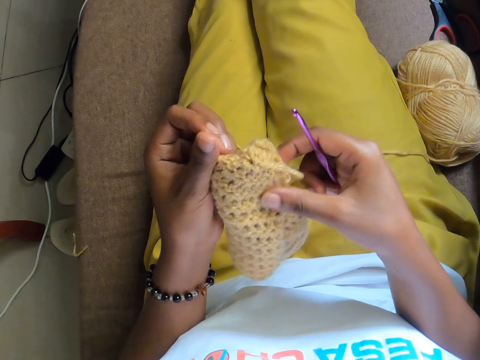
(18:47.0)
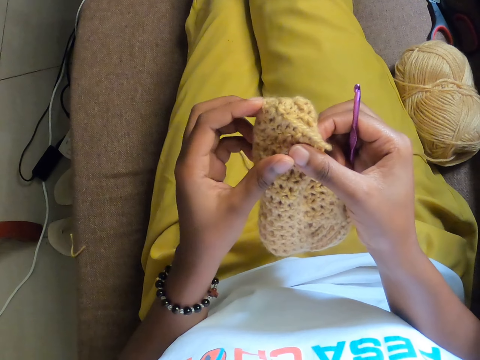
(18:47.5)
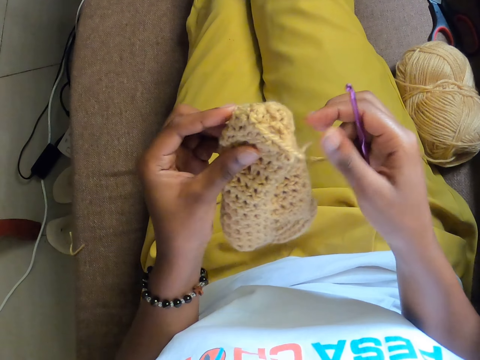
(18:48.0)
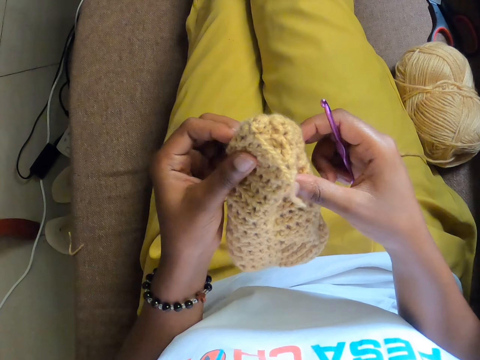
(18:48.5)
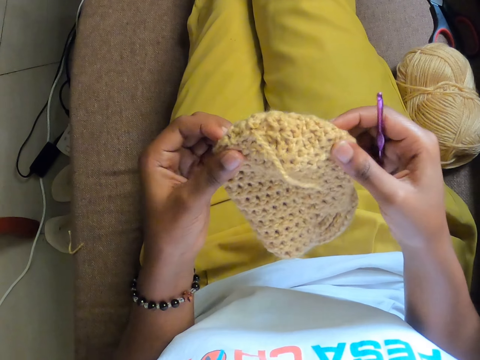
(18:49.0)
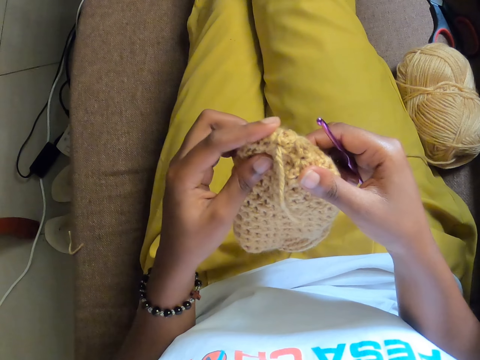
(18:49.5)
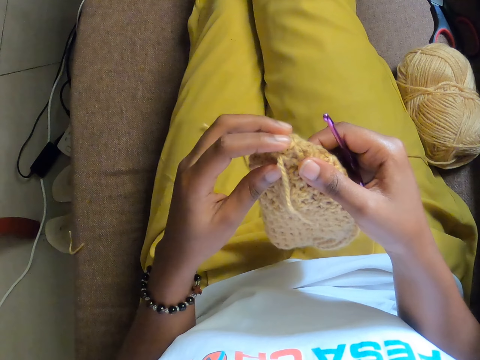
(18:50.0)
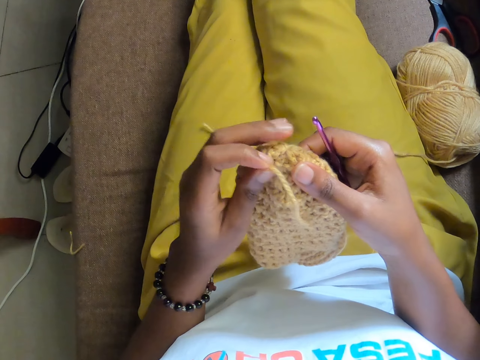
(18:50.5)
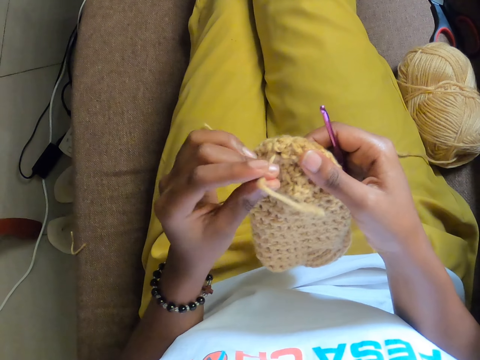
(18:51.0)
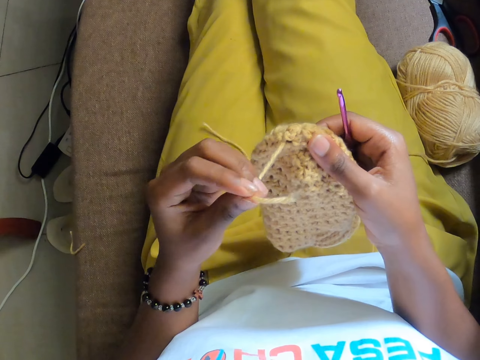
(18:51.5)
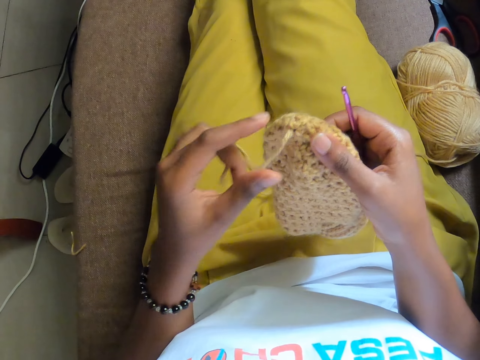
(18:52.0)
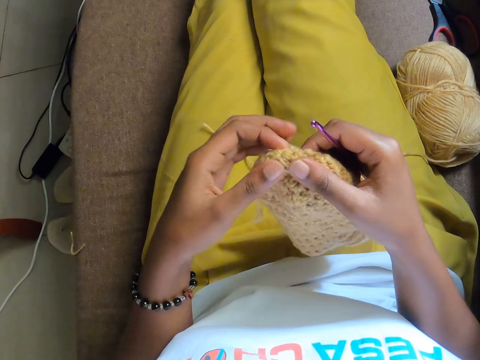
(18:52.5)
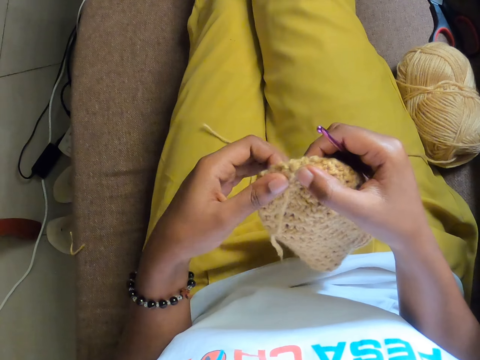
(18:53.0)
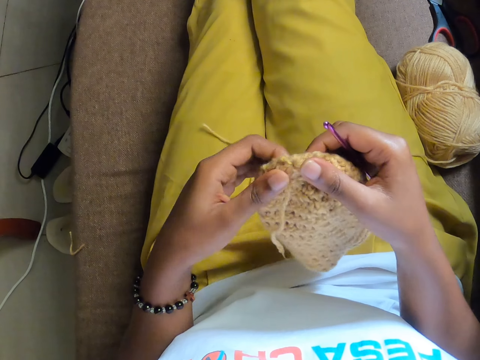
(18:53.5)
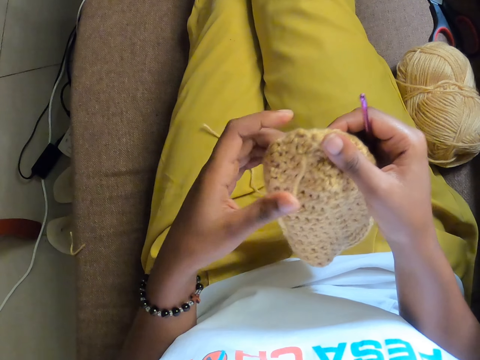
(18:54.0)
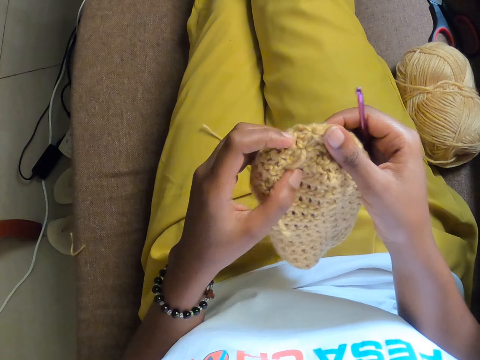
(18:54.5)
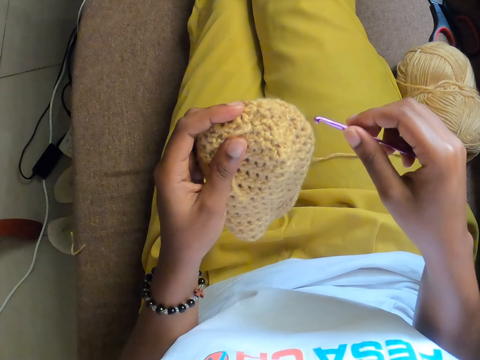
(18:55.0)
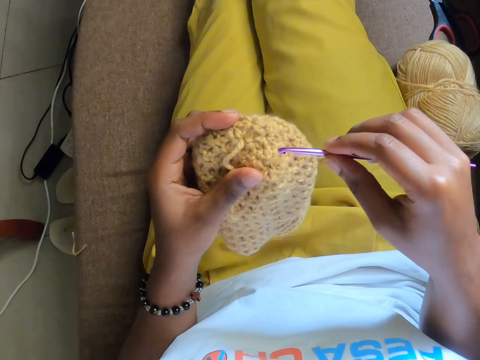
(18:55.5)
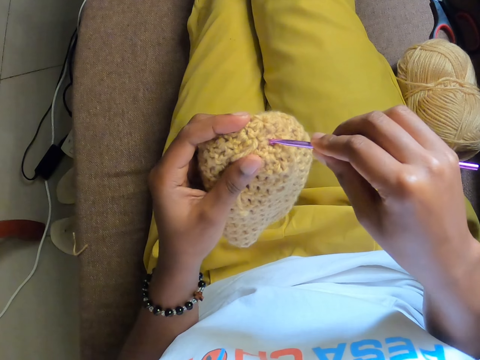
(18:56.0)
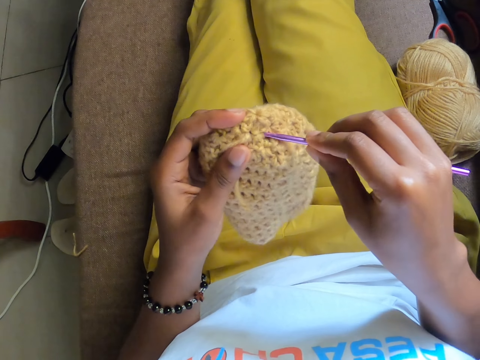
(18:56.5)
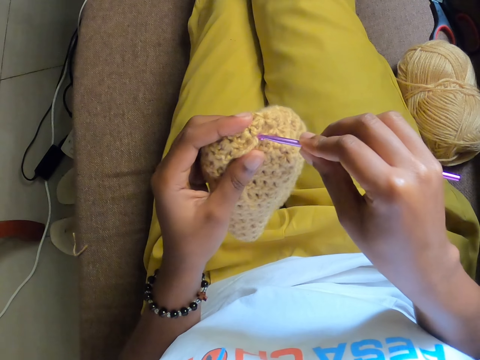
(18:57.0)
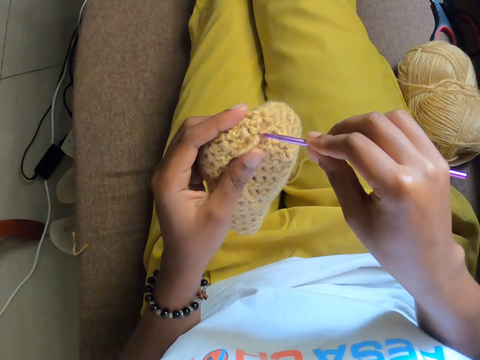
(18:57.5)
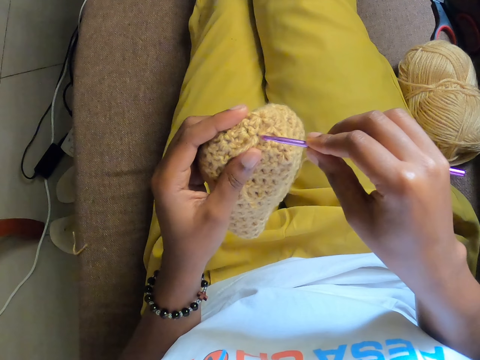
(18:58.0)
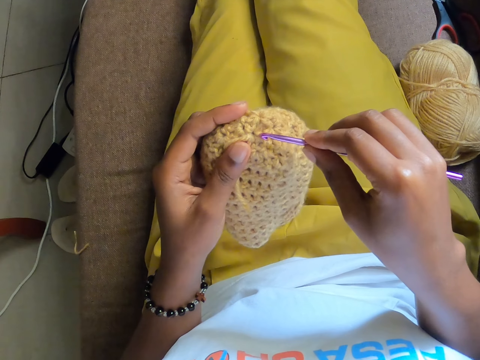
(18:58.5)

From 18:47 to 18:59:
The camera wearer pulls the thread with the knitting hook. She holds the crochet with both hands. She stretches the crochet with both hands. She tightens the yarn of wool with her left hand. She touches the crochet.

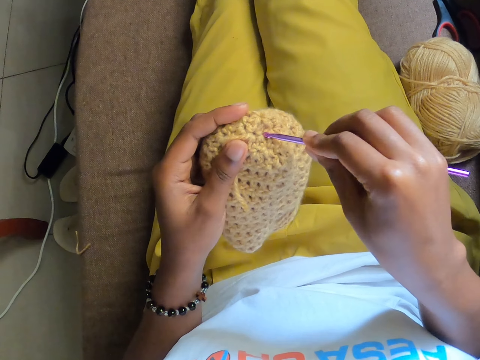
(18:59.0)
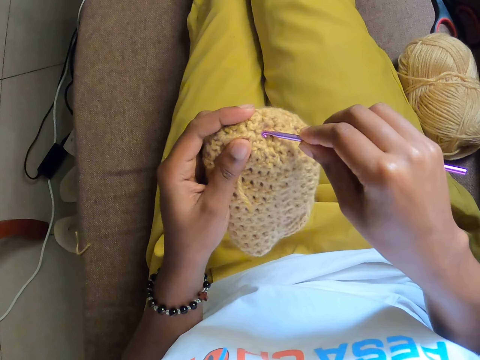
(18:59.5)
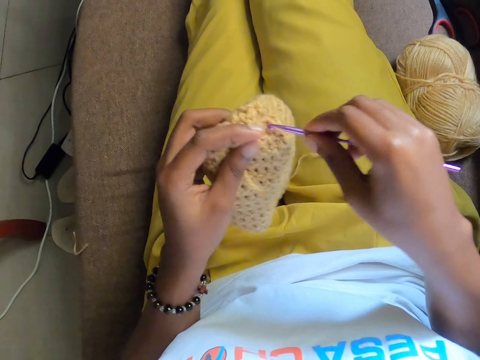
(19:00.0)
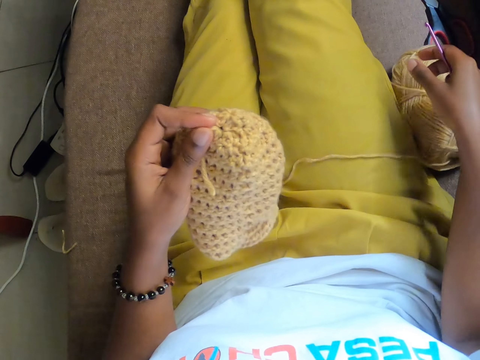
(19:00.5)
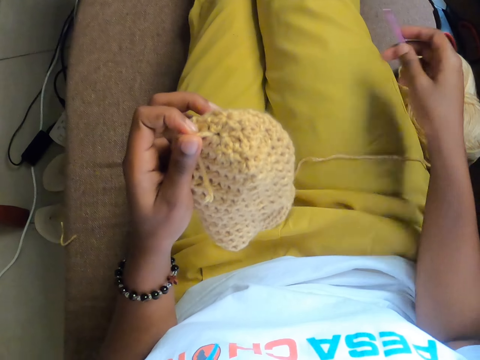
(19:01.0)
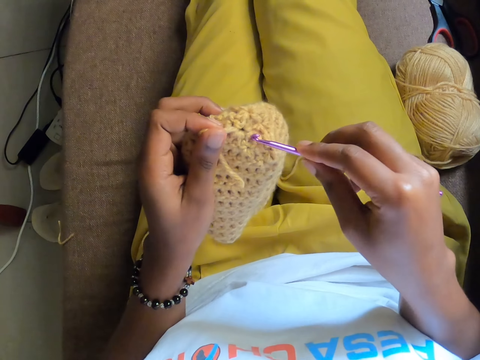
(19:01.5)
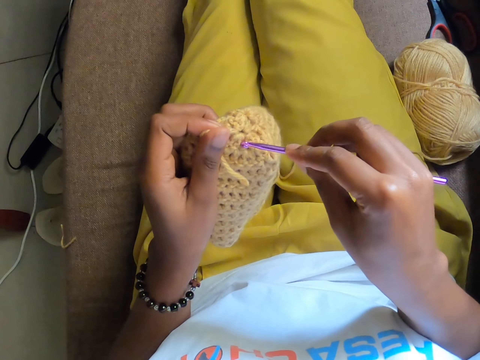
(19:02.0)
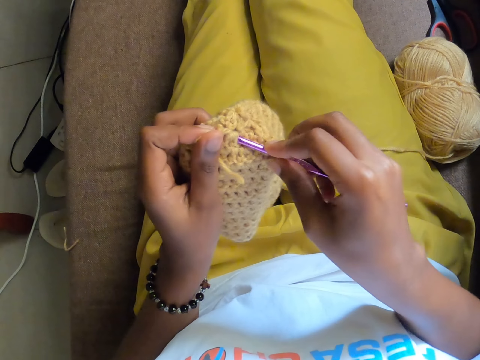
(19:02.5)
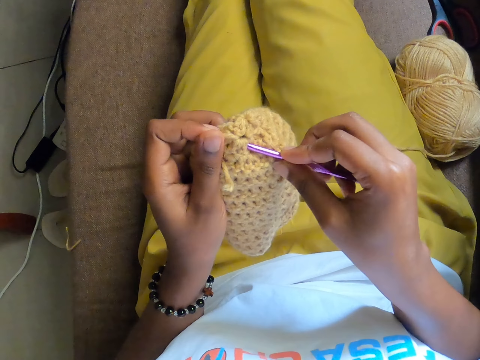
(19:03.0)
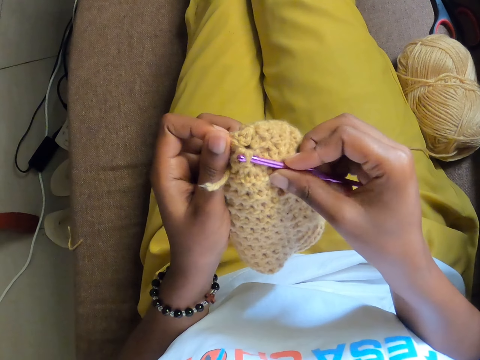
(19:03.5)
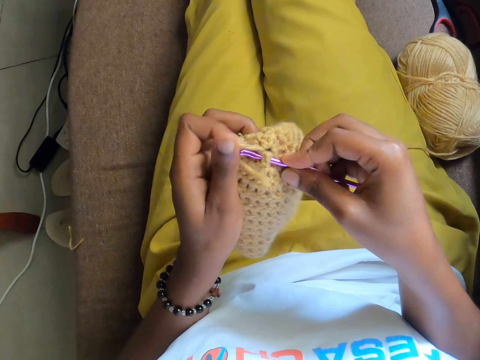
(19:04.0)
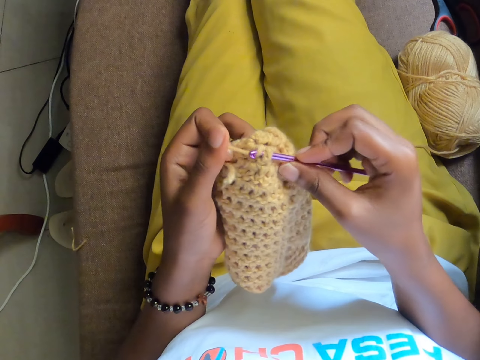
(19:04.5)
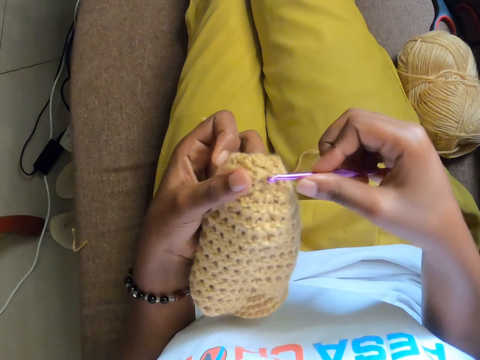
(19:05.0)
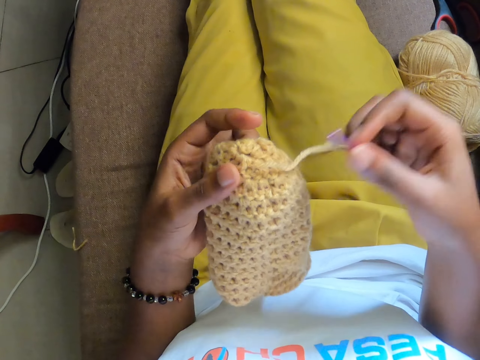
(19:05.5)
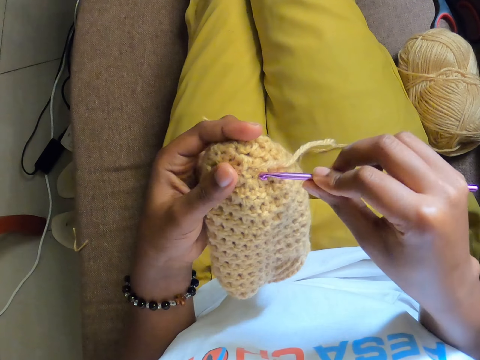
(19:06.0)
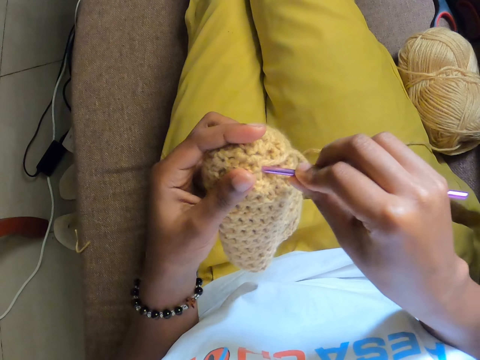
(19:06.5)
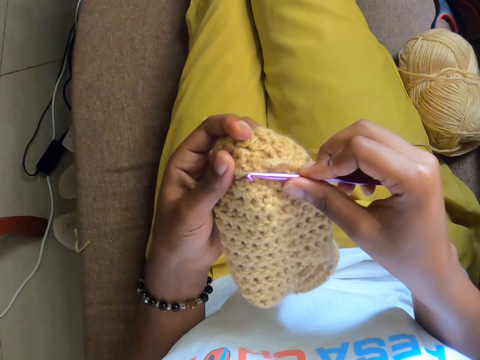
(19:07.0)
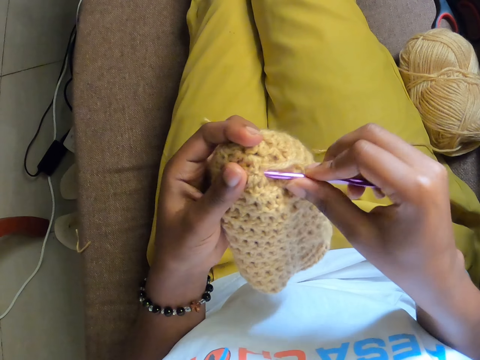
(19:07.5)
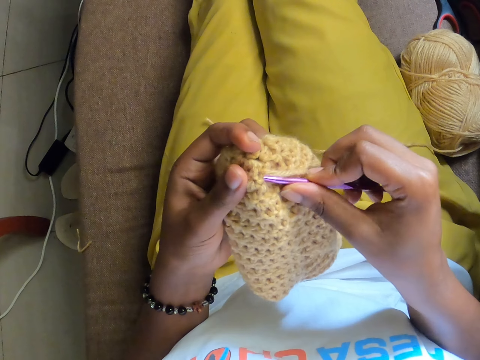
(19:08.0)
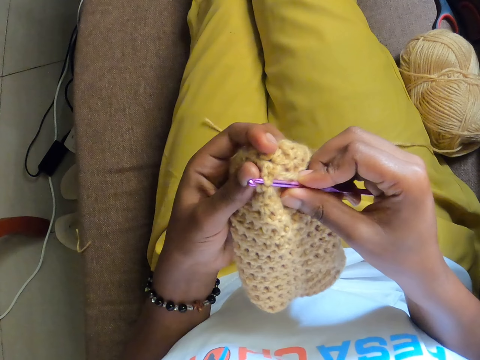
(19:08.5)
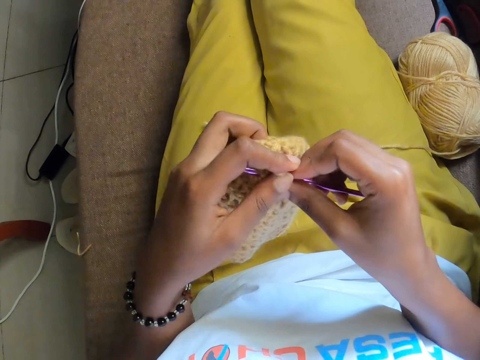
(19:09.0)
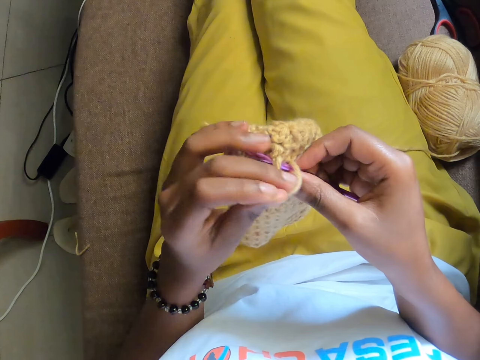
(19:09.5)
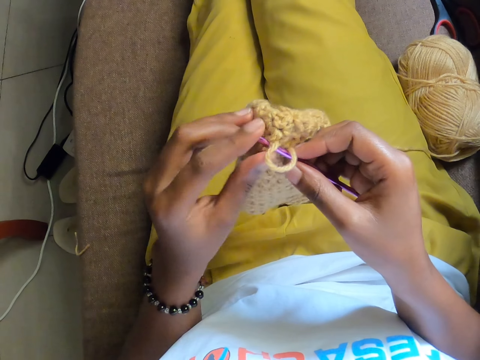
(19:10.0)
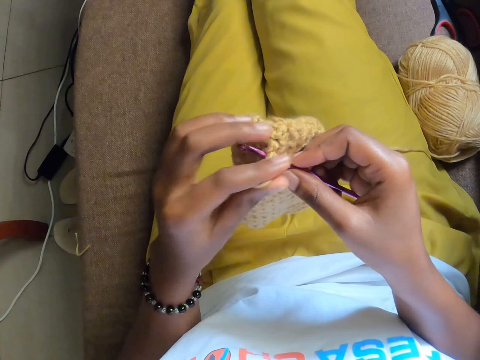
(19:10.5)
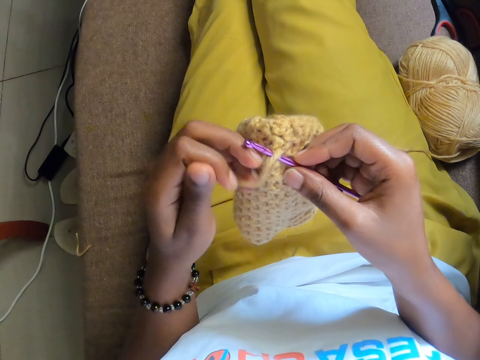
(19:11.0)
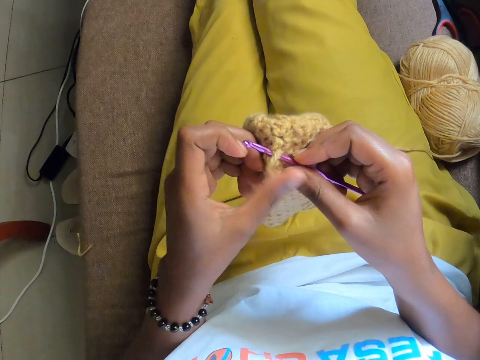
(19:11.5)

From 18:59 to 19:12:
The camera wearer touches the knitting hook on the crochet. She crochets the yarn of wool with the crochet hook in her right hand. She inserts the knitting hook in the crochet. She pulls out the thread with the knitting hook. She inserts the knitting hook in the crochet. She pulls the thread on the crochet.

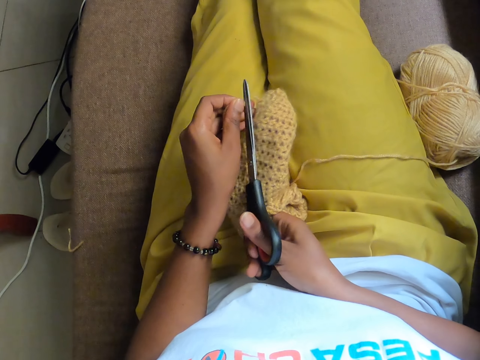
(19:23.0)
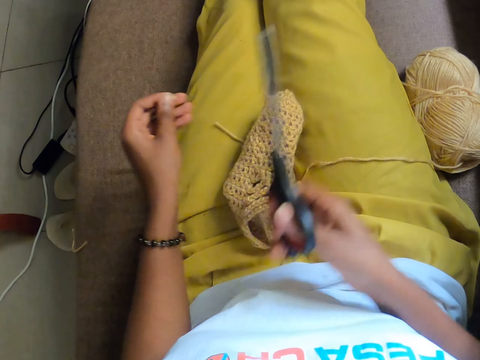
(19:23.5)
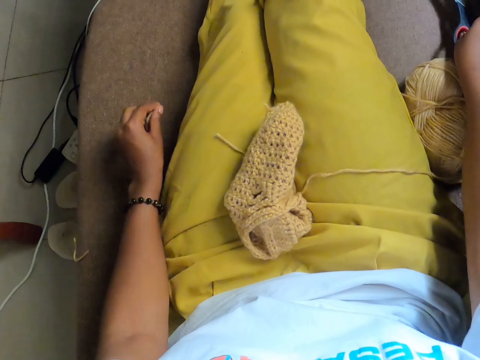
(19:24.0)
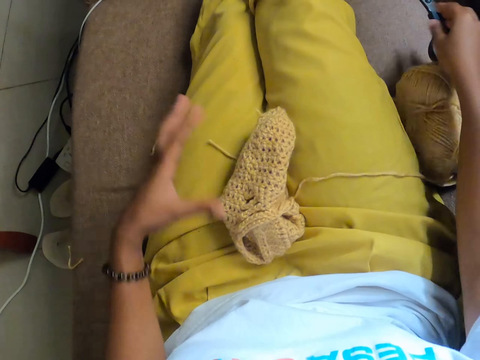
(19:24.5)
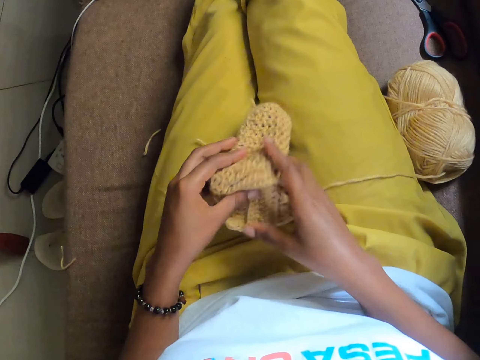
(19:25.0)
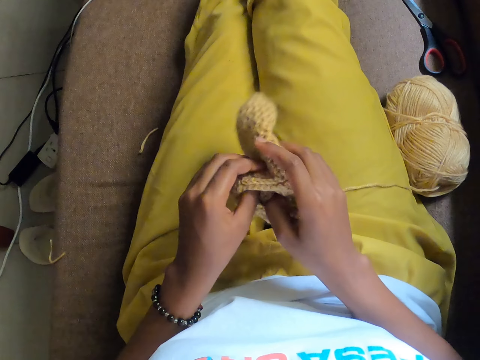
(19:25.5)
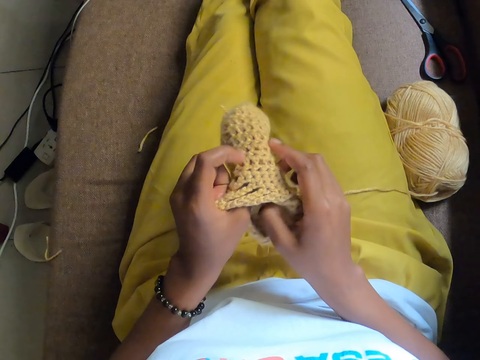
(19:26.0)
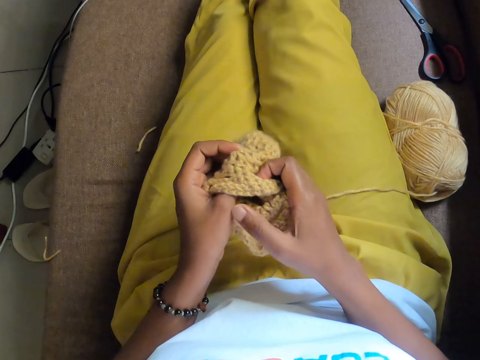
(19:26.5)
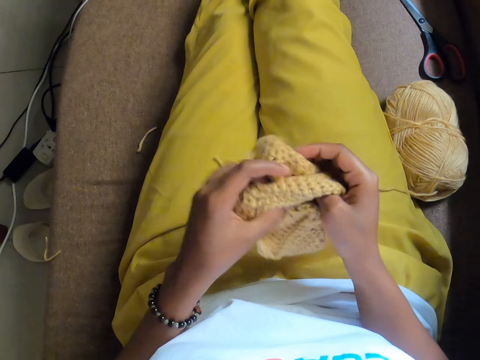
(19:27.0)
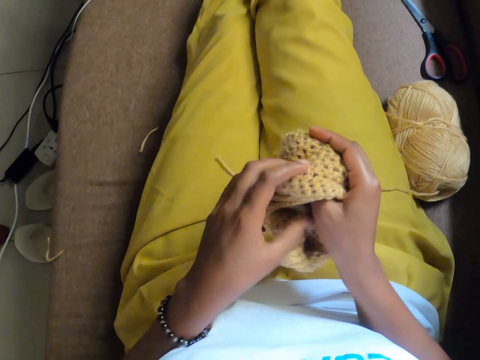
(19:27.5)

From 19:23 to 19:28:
The camera wearer cuts the thread with scissors. She drops the scissors on the couch with her right hand. She puts the thread down. She picks up the crochet from her thighs with both hands. She turns the crochet inside out with both hands.
